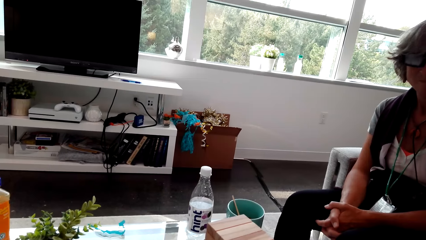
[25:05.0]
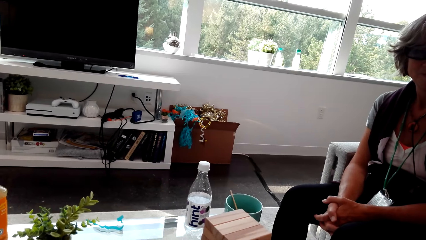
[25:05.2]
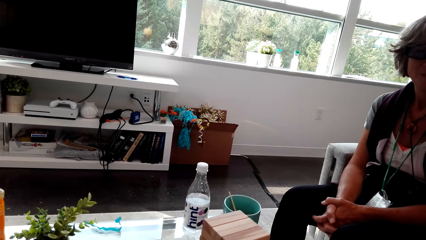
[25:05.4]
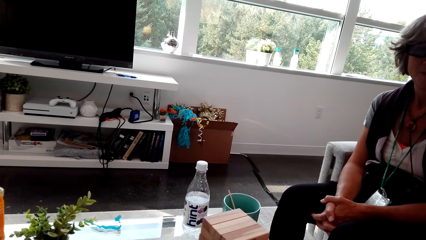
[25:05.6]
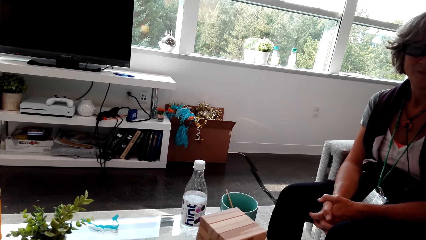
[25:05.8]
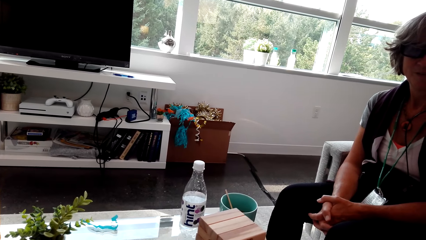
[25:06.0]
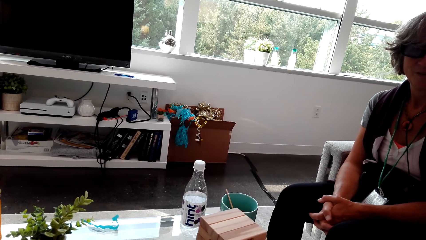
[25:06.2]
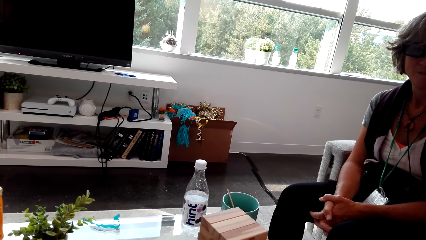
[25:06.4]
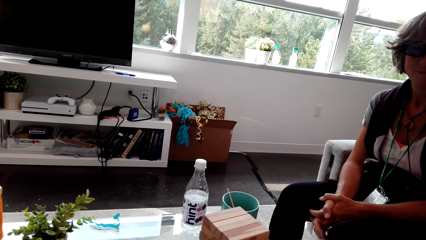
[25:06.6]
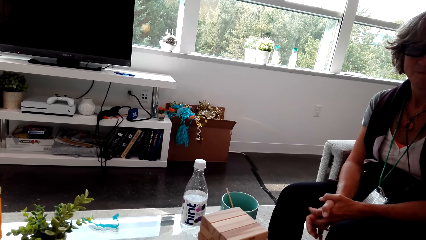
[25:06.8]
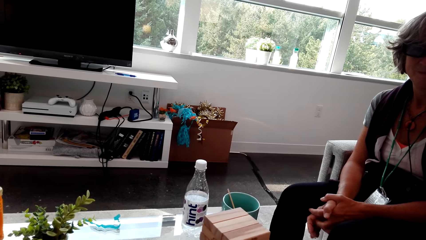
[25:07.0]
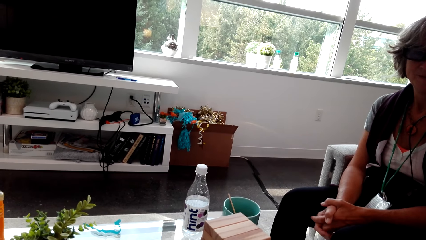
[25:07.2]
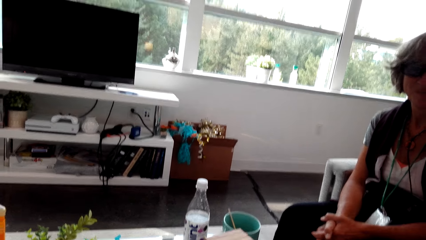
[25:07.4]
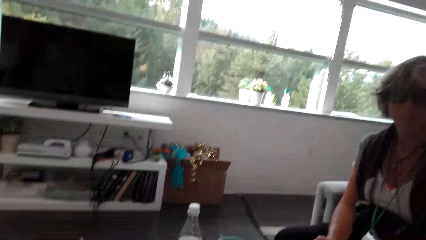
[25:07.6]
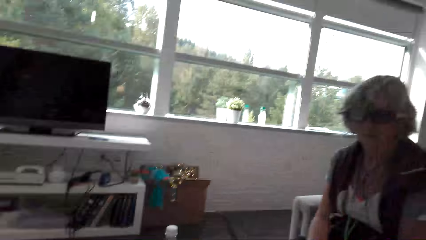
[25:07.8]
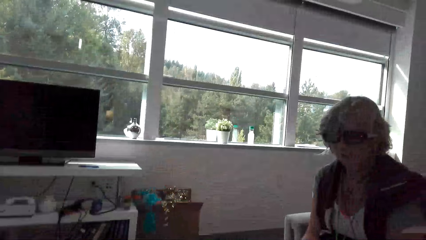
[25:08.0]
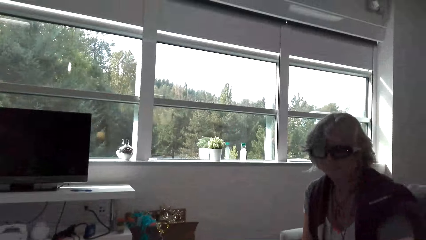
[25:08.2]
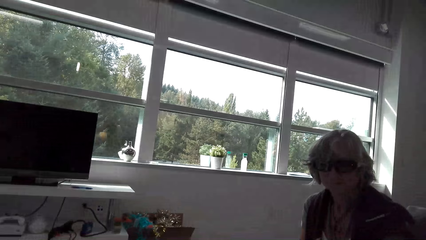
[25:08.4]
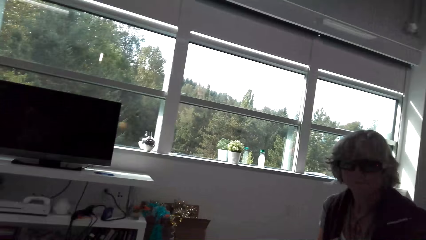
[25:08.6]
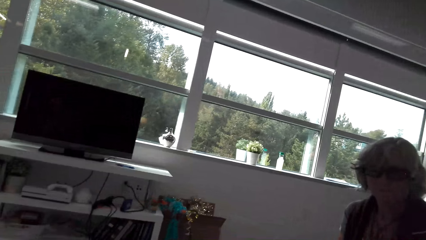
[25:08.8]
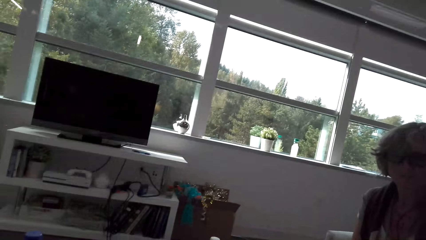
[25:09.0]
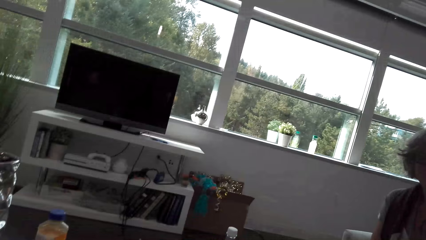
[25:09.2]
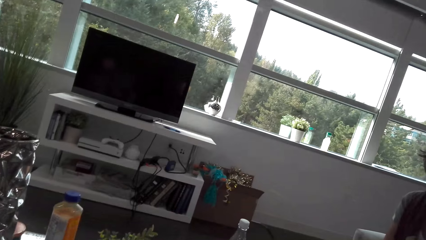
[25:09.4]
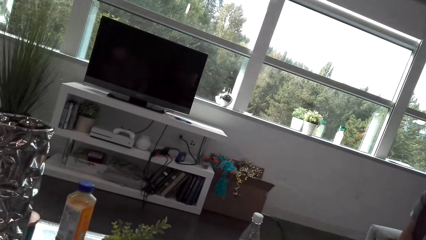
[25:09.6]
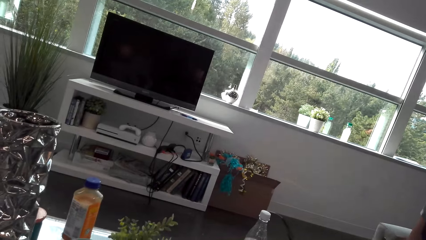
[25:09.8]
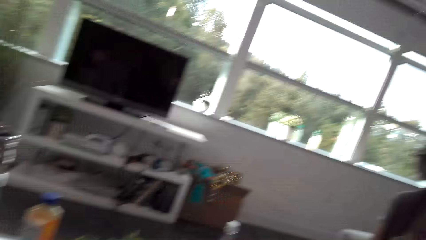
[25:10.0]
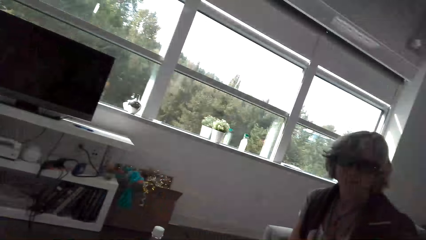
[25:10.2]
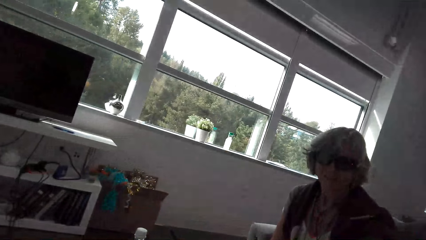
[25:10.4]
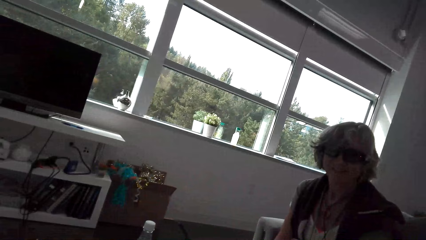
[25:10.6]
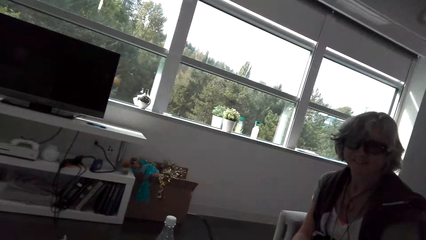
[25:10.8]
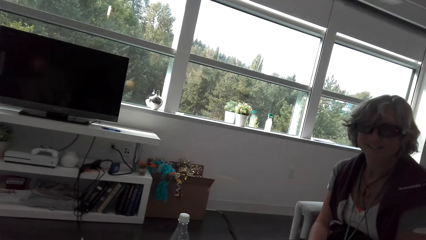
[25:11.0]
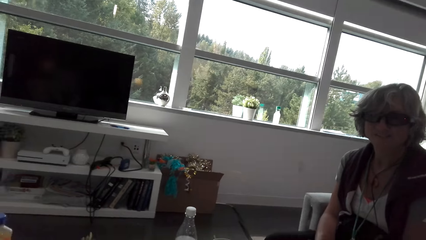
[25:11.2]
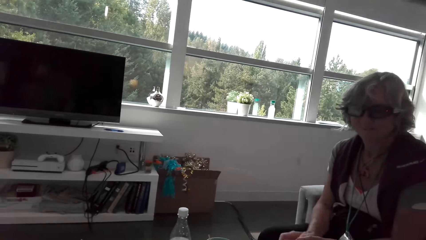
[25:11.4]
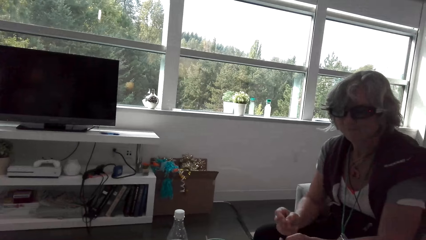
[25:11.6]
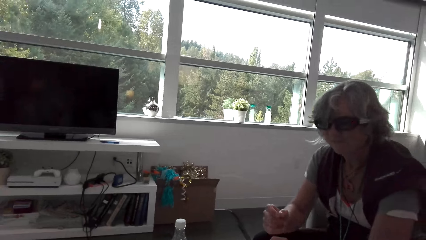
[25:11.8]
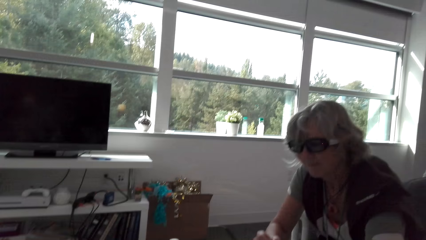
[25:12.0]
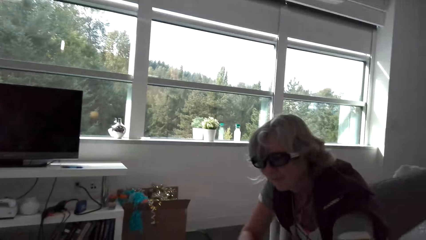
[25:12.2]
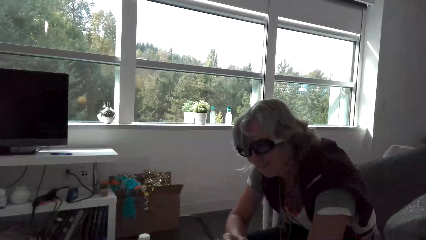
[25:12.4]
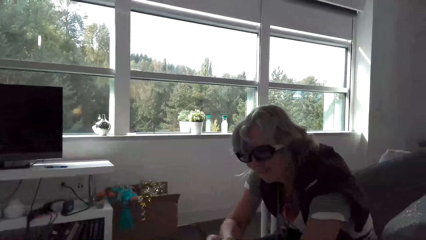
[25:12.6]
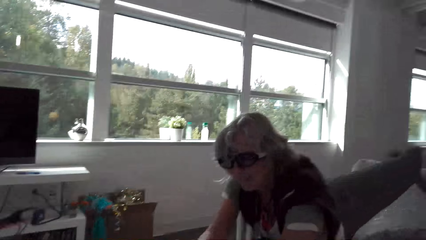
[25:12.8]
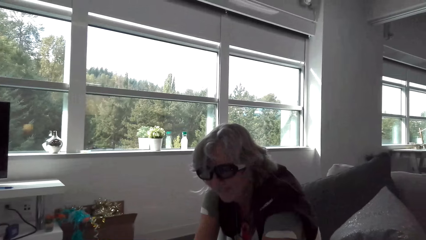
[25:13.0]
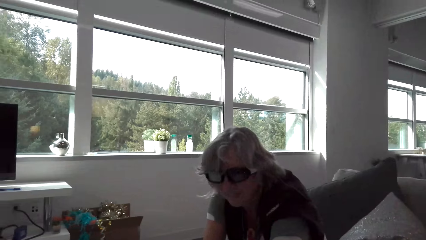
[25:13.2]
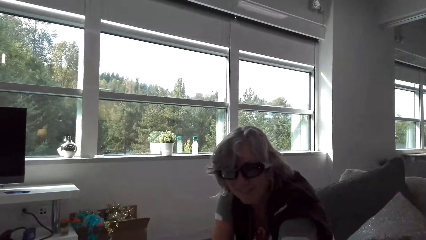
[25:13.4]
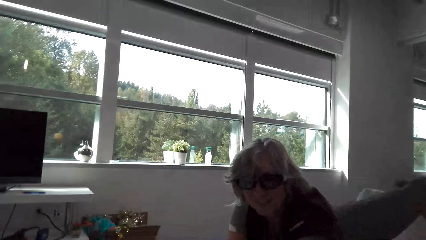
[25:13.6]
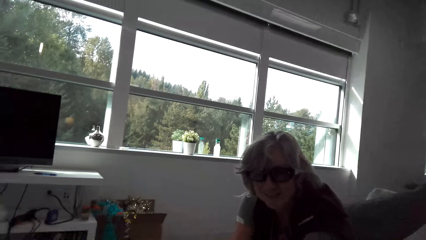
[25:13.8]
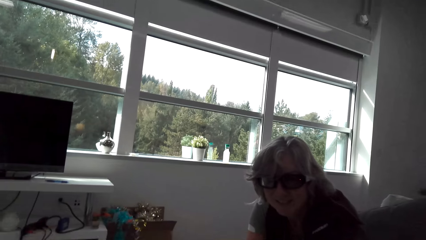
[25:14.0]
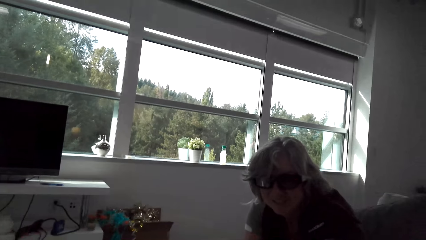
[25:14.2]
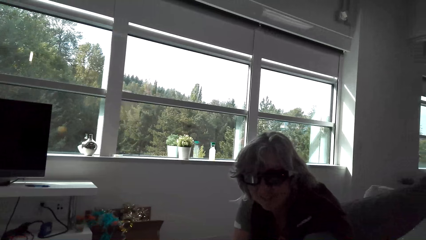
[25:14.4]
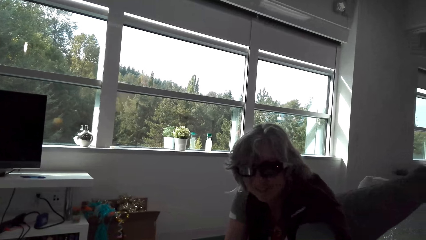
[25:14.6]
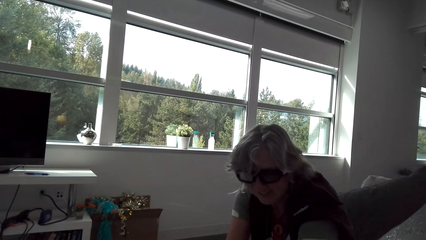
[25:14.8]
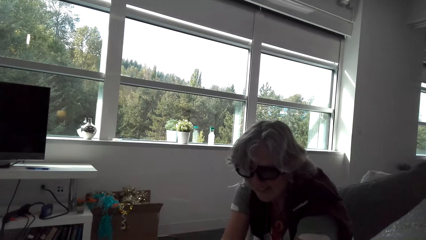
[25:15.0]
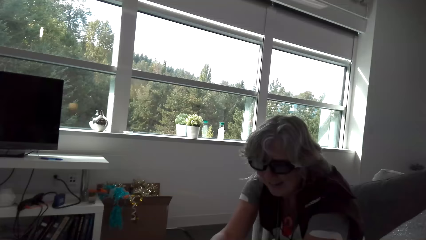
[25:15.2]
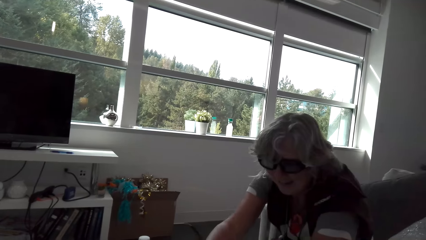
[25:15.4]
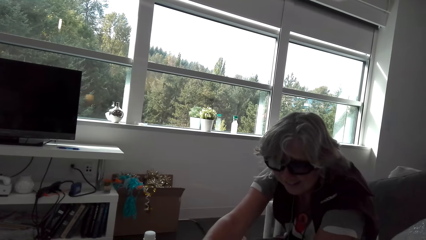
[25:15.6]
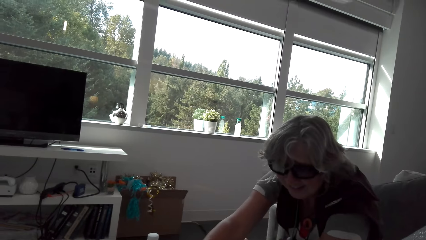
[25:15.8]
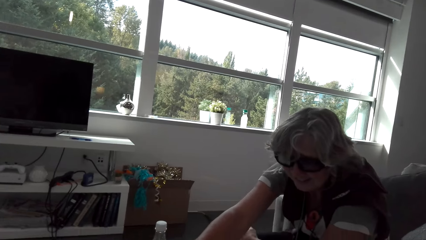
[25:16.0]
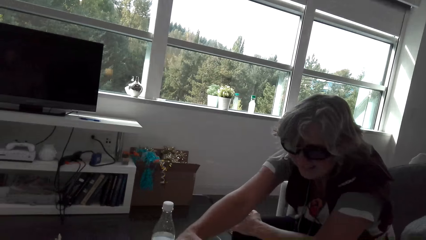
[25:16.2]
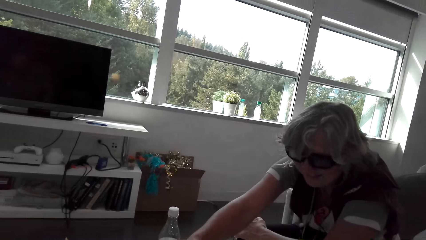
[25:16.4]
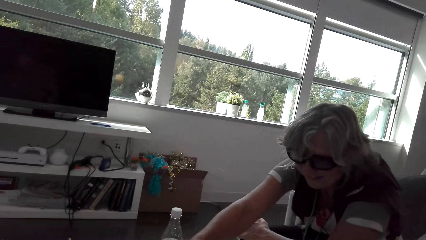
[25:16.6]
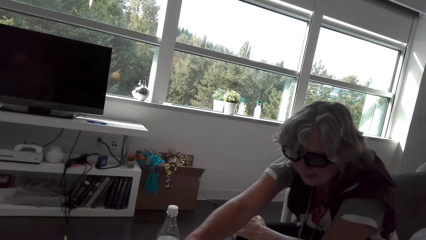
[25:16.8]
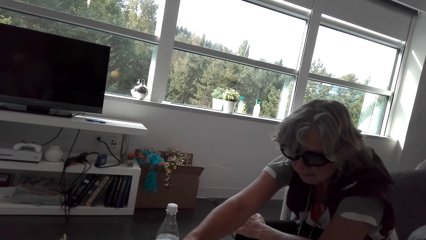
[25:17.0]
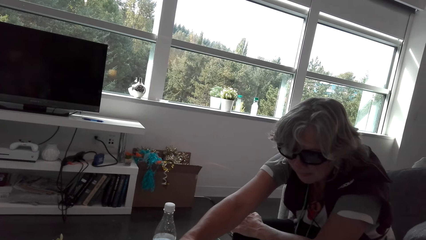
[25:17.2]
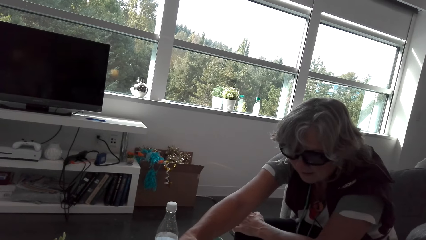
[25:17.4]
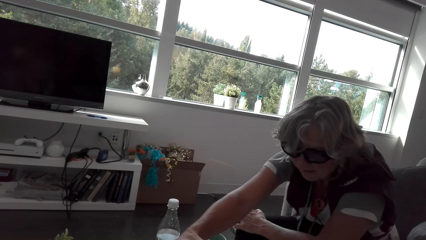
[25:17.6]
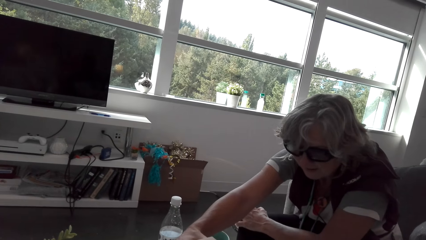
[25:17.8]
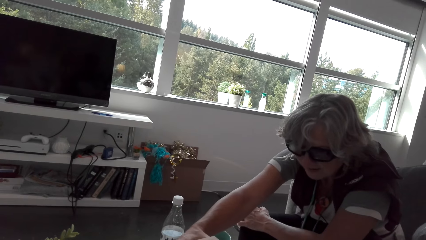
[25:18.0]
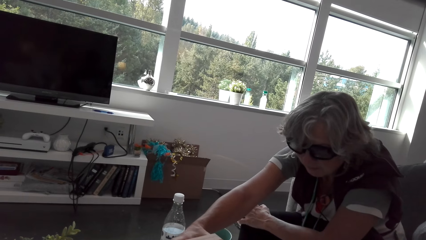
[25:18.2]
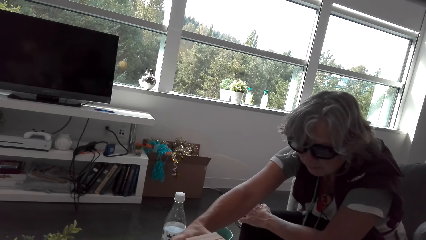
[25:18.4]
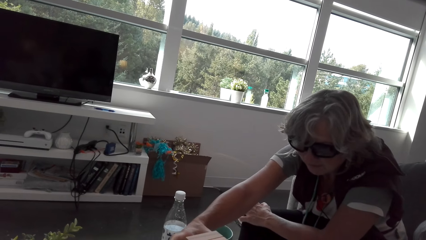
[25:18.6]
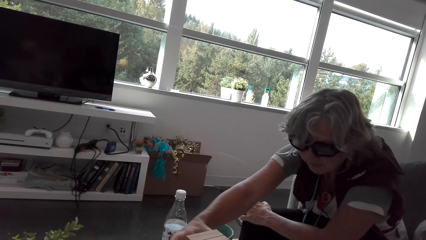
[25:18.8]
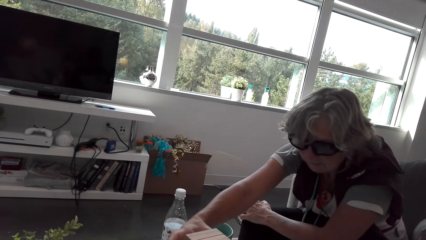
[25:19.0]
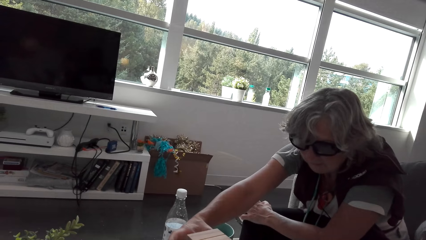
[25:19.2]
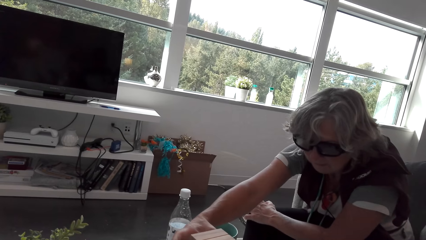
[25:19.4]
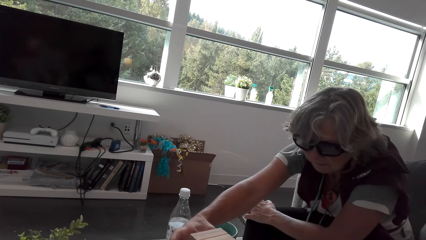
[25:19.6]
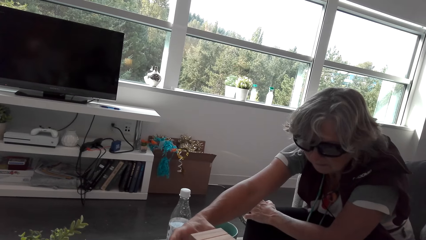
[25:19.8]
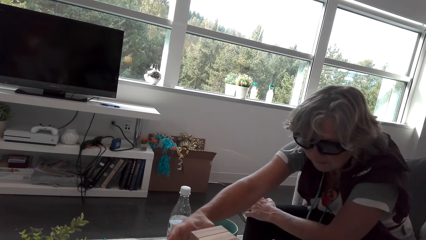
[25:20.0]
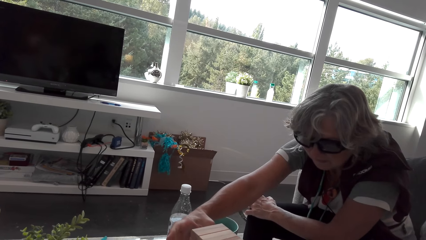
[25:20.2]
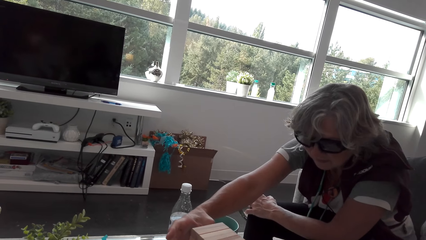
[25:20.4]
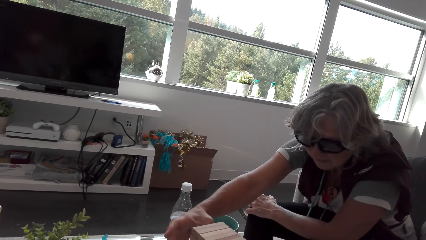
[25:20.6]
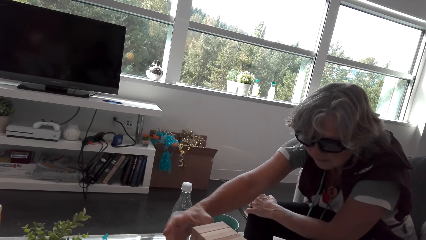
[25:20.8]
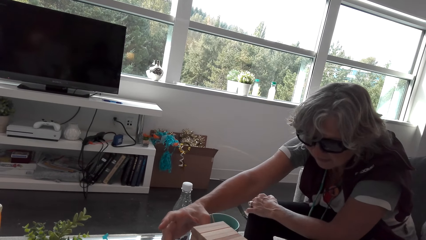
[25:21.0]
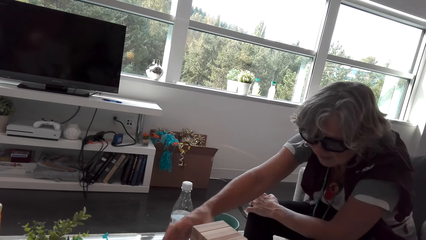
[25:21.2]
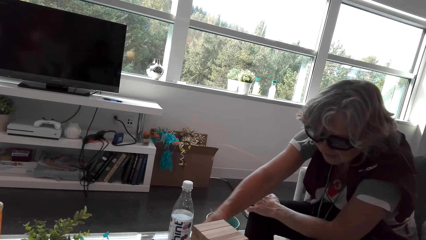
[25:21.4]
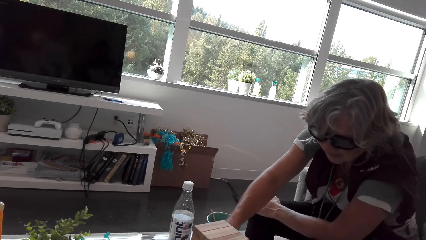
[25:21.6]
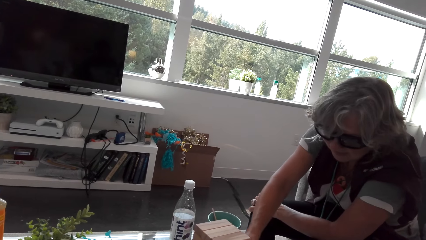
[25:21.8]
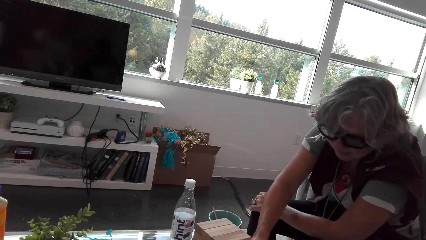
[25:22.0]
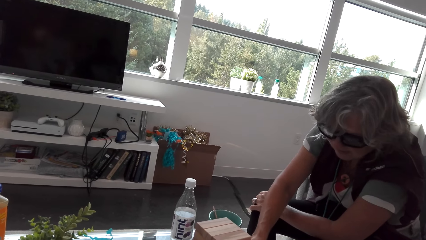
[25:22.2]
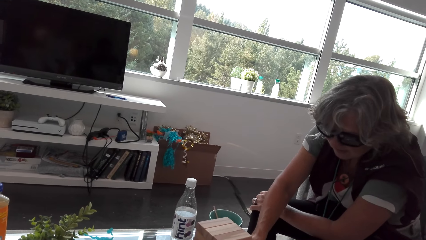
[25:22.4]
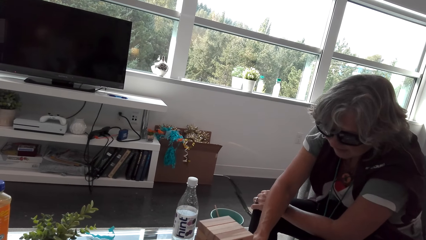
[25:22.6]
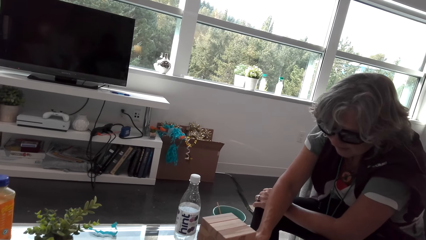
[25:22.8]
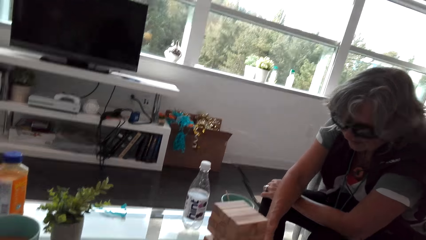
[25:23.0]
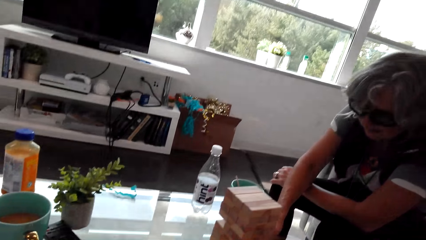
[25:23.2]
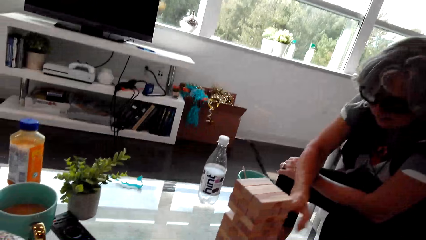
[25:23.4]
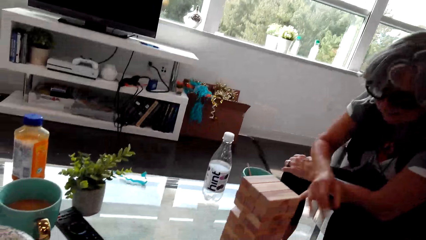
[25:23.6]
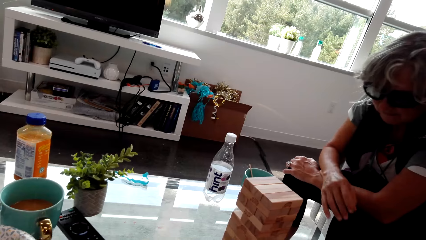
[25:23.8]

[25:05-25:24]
The camera wearer talks with a lady. The lady moves hands. The camera wearer talks with the lady and looks around. The lady looks at the camera wearer. The camera wearer talks with the lady. The lady moves hands. The camera wearer looks around. They talk with the lady. The lady plays the trembling tower game. The camera wearer looks around. The lady looks at the product.
